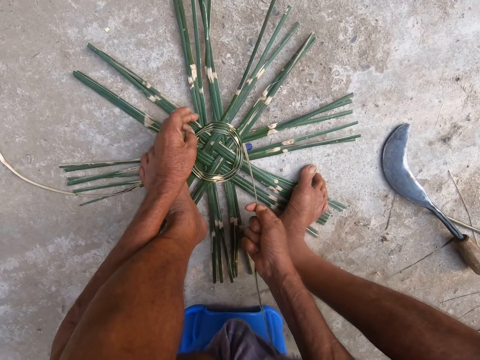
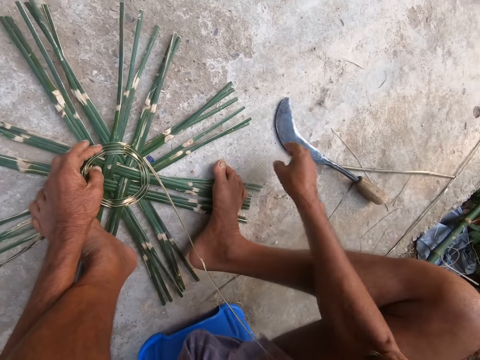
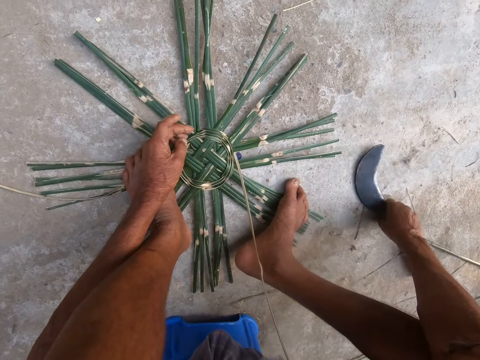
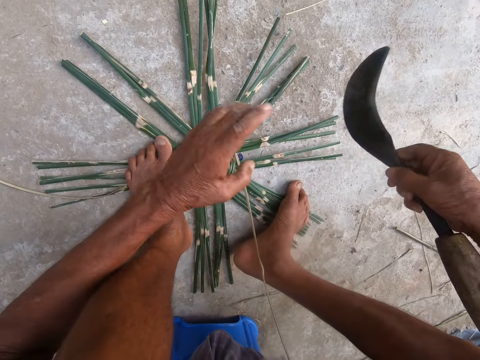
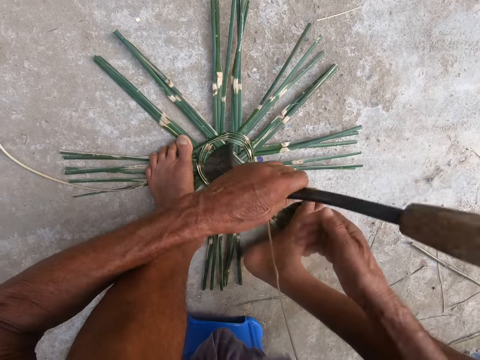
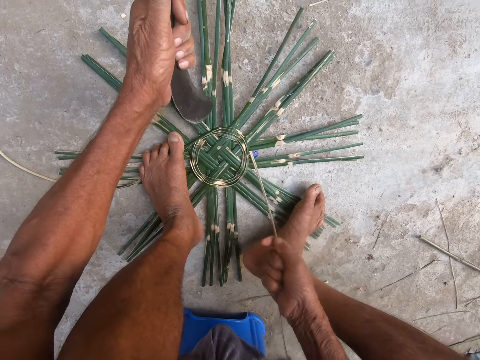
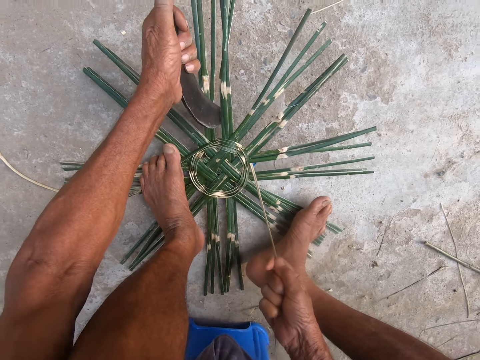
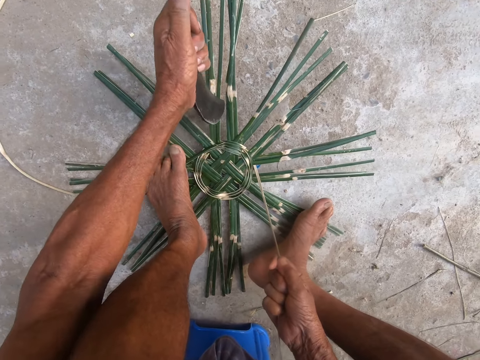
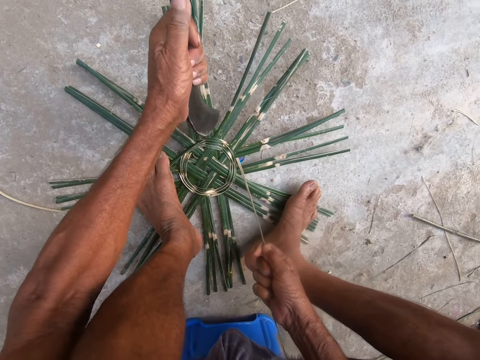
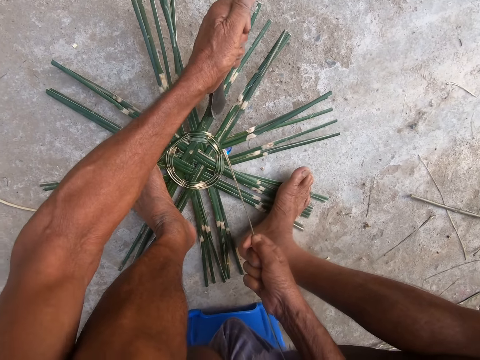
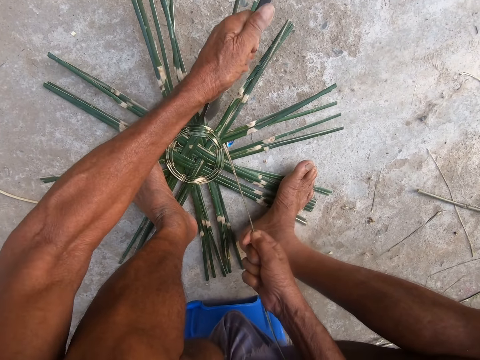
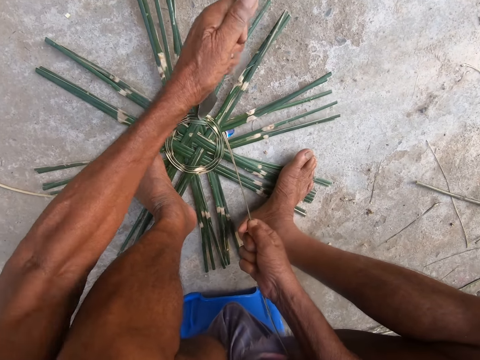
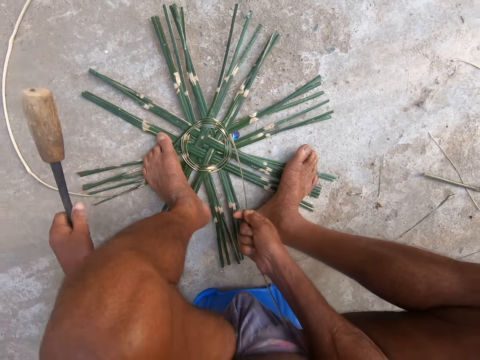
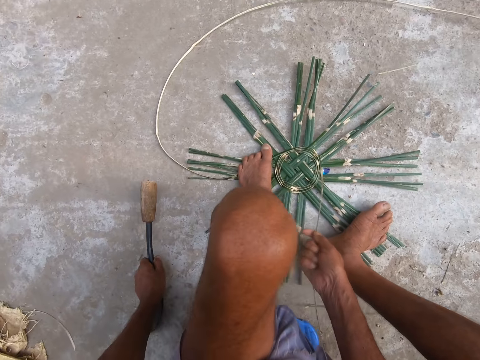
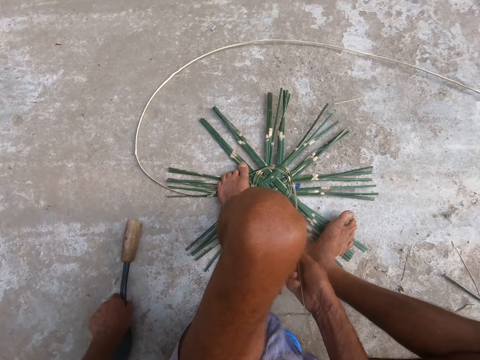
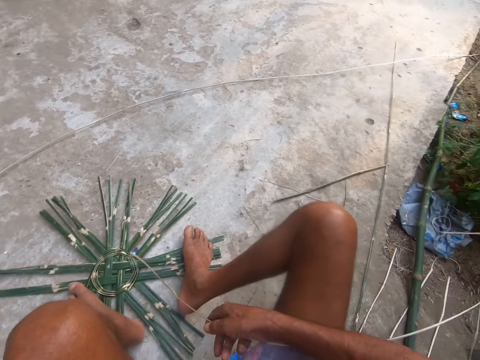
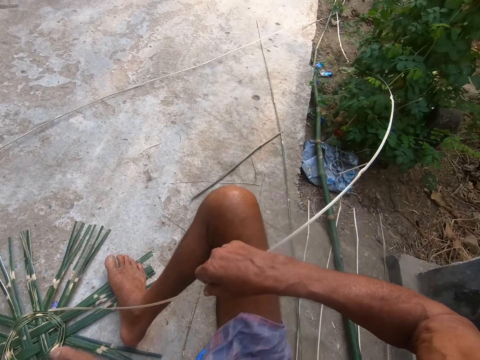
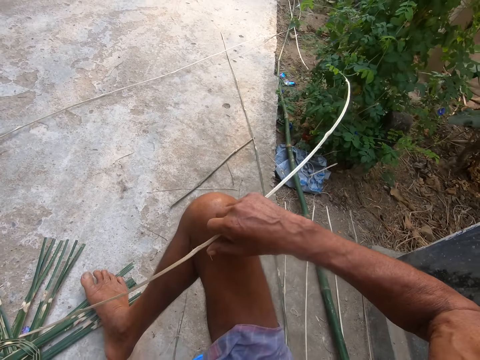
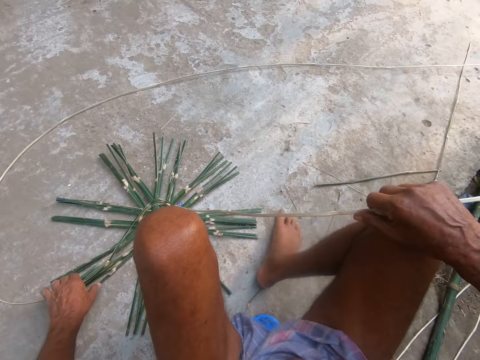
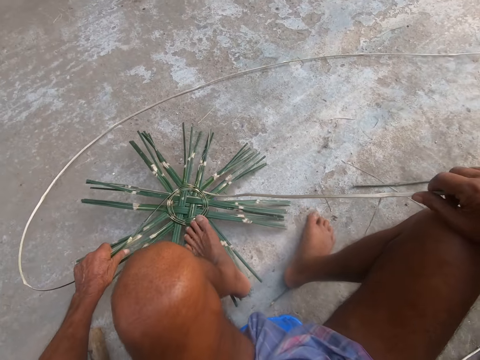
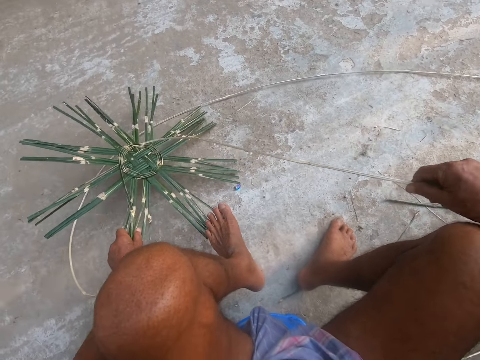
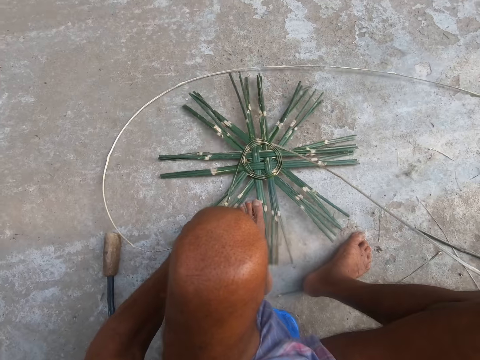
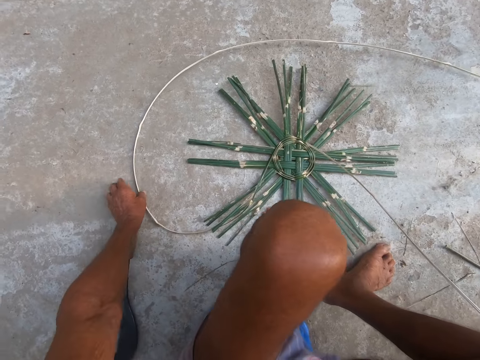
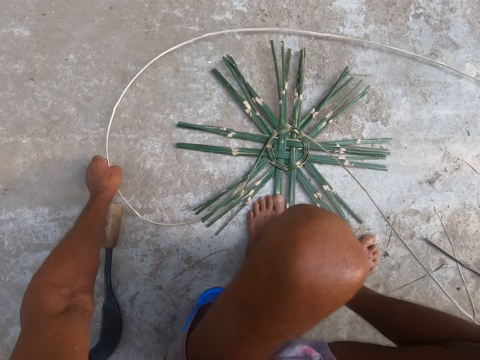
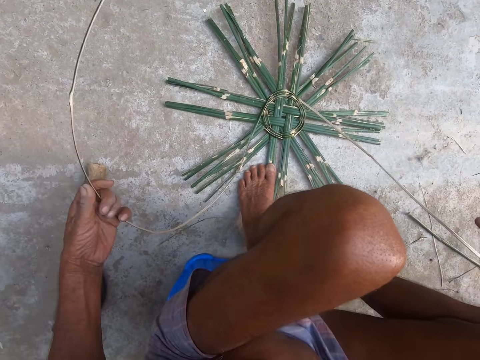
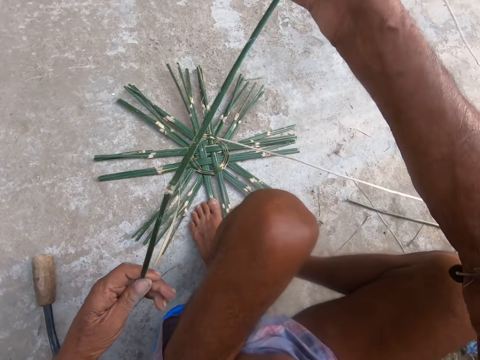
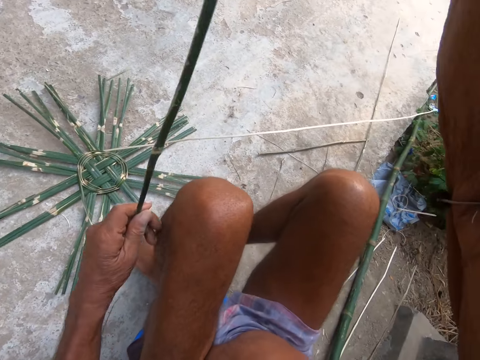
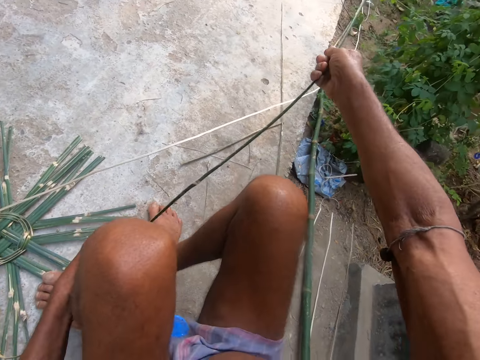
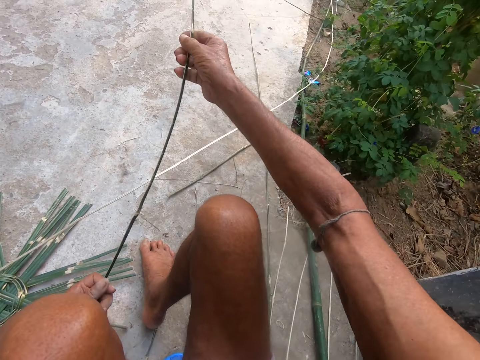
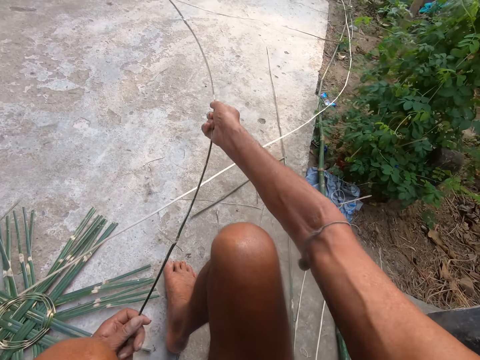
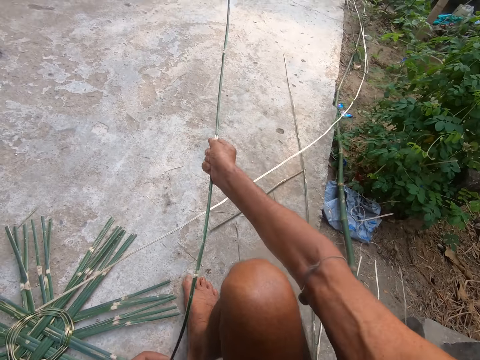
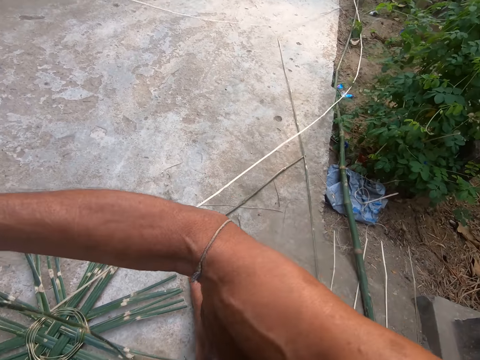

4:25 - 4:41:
The camera wearer picks the sickle knife from the floor with his right hand. He passes the sickle knife from his right hand to his left hand. He holds the bamboo strip in the basket base with his right hand. He hits the bamboo strip in the basket base with the sickle knife in his left hand. He hits the bamboo strip again. He places the sickle knife on the floor with his left hand. He holds the basket base on the floor with his left hand, picks the basket base from the floor with his left hand and places the basket base on the floor with his left hand. He places his left leg on the basket base. He picks the bamboo strip from the floor with his left hand. He weaves something. He holds the bamboo strip with both hands and straightens the bamboo strip with both hands.

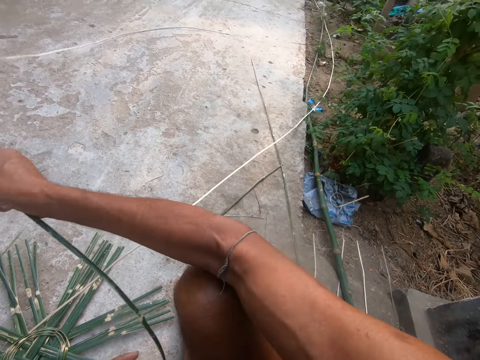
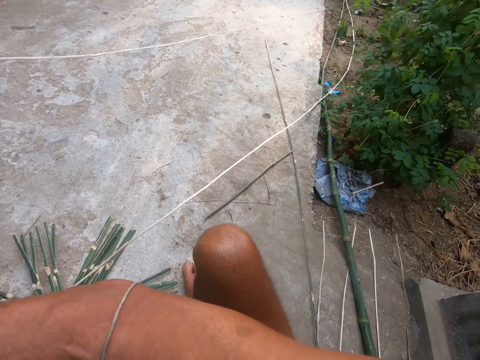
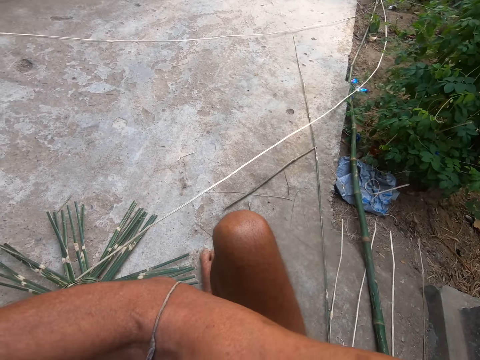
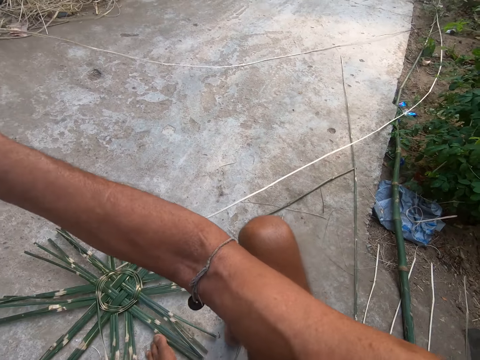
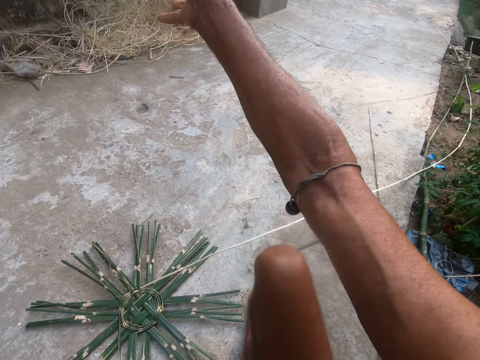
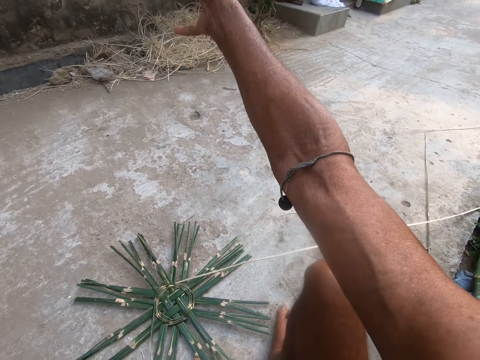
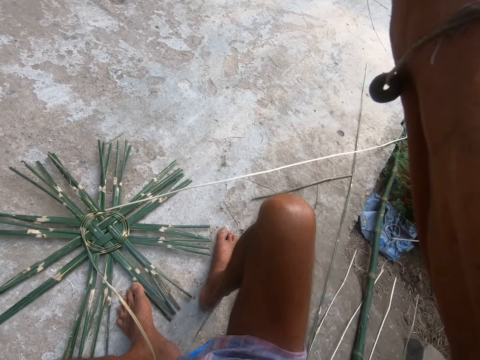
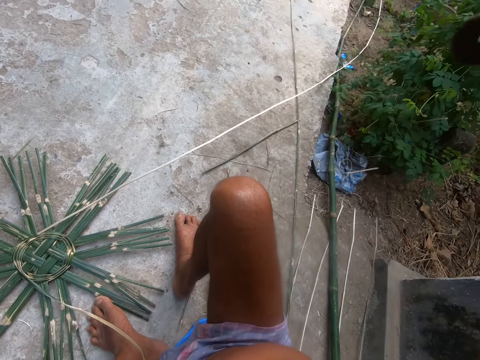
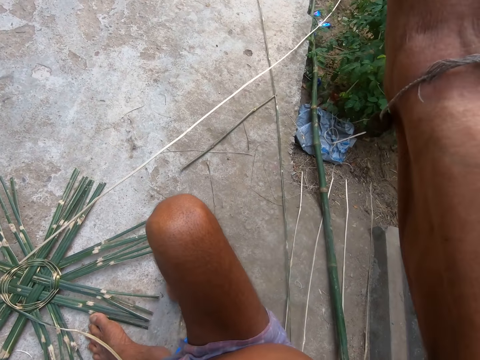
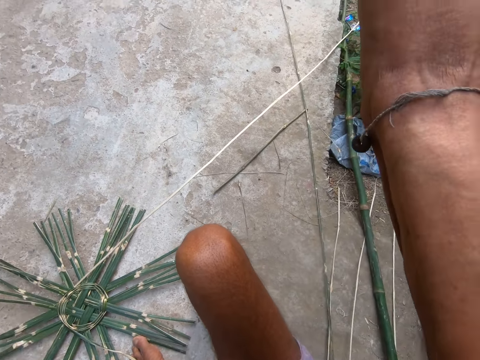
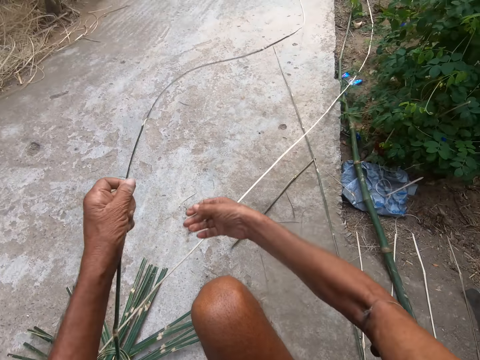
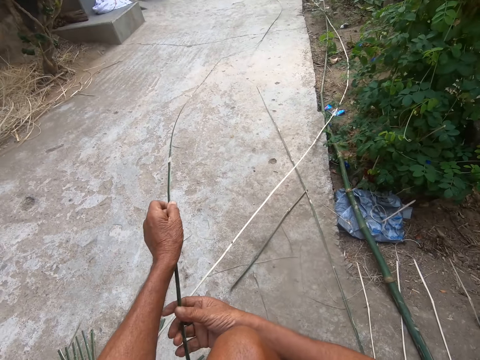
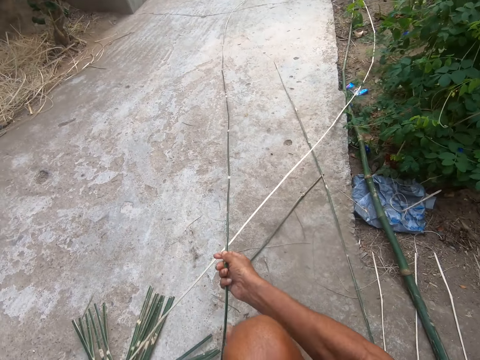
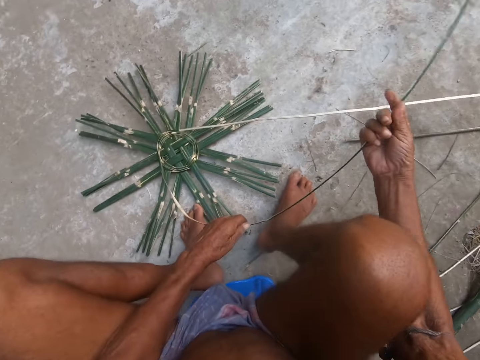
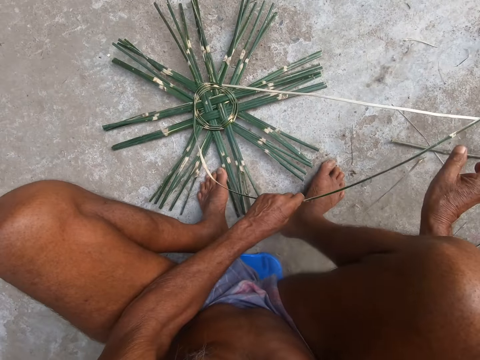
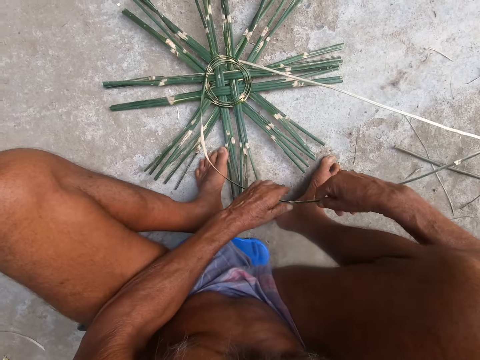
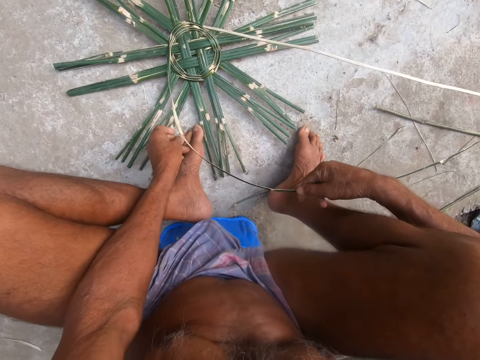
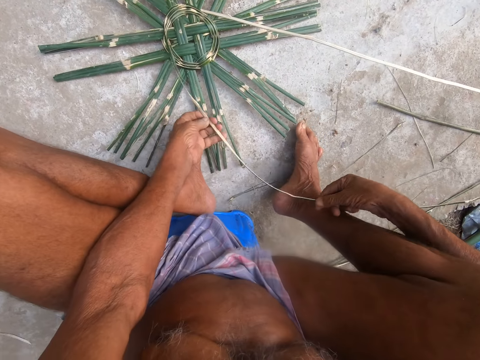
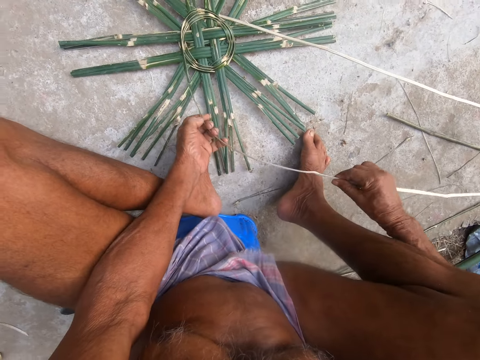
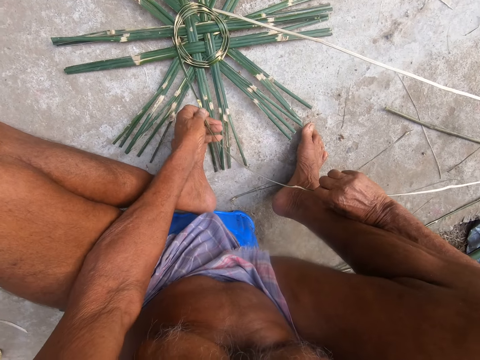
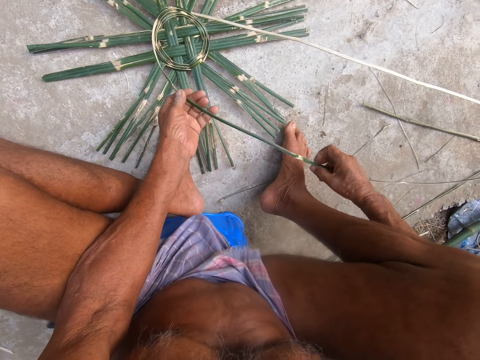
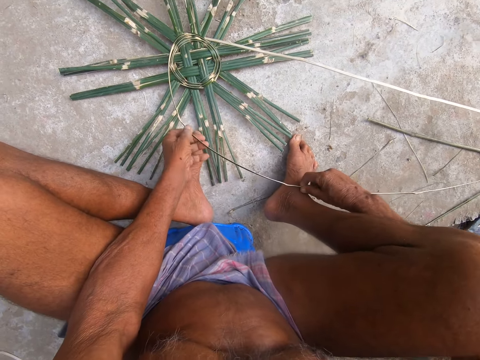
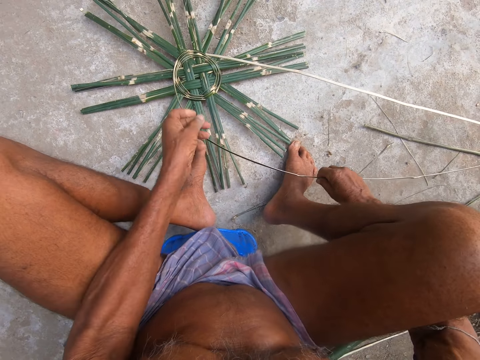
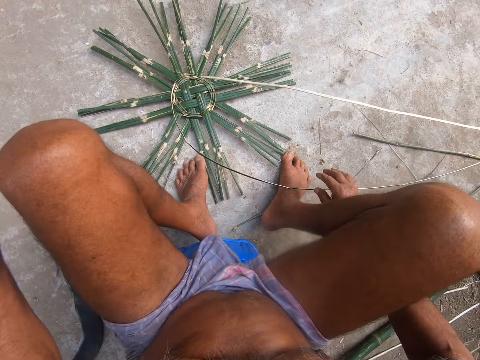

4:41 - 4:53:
The camera wearer holds the bamboo strip with his right hand. He passes the bamboo strip from his right hand to his left hand. He holds the bamboo strip with his right hand.
